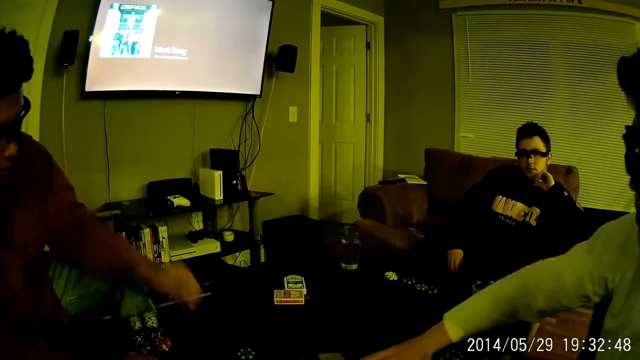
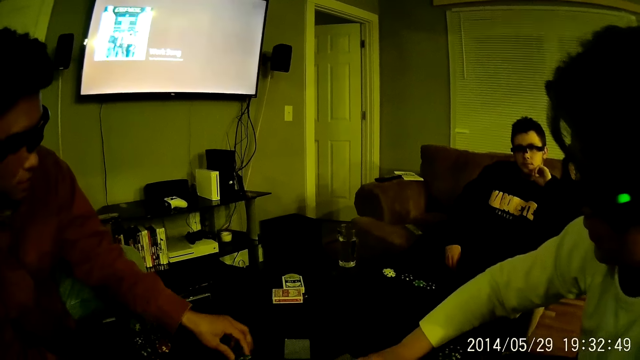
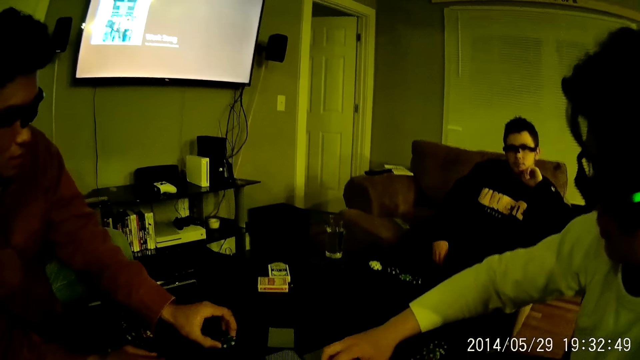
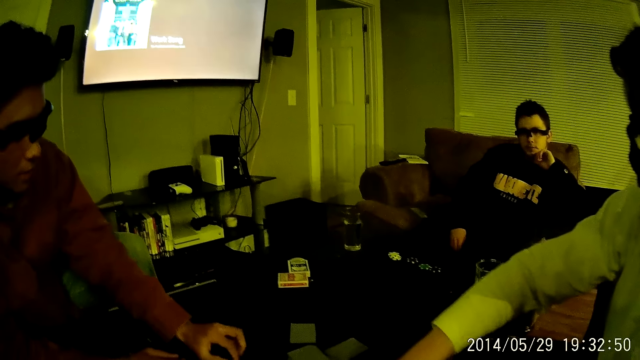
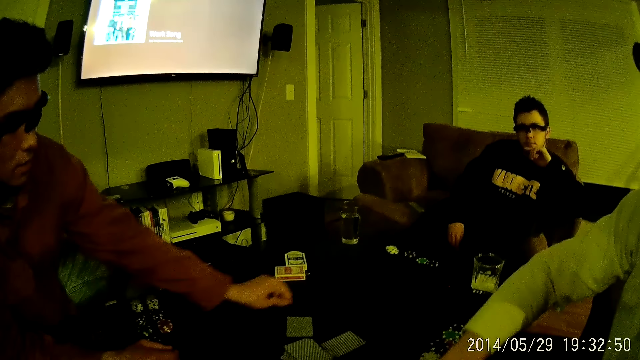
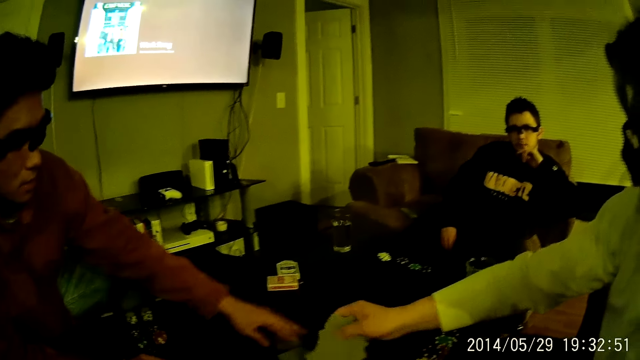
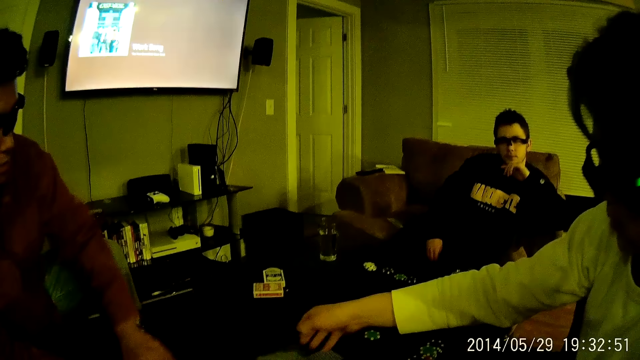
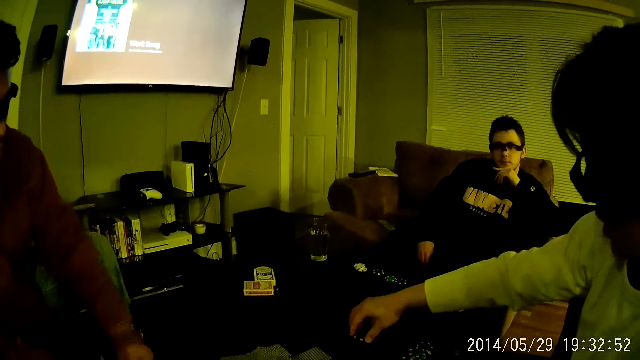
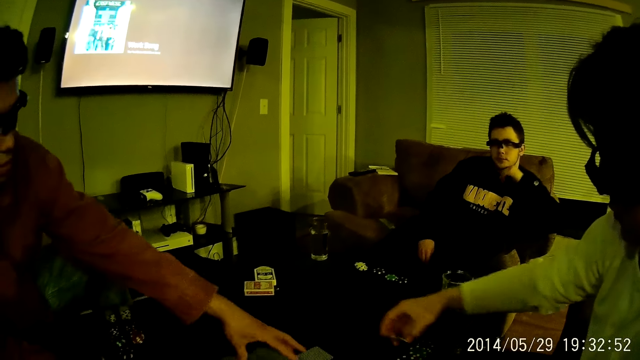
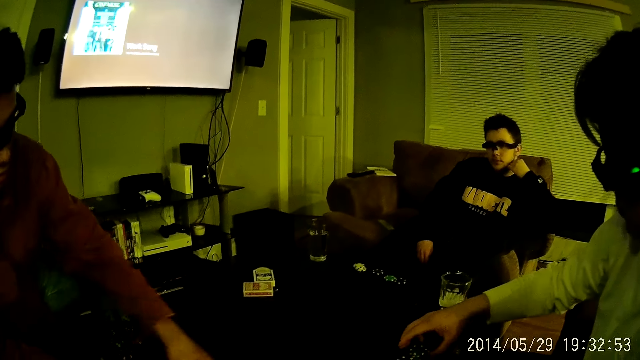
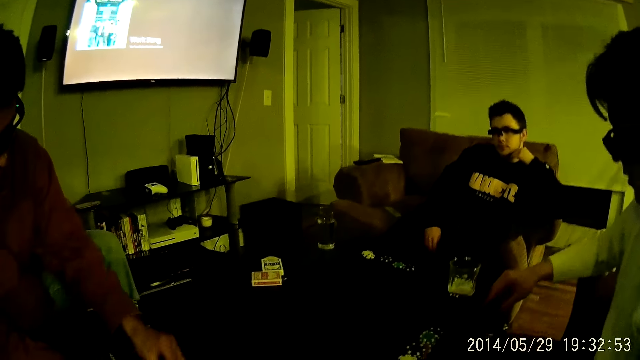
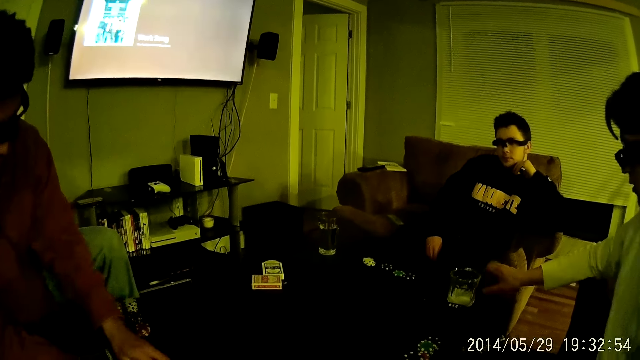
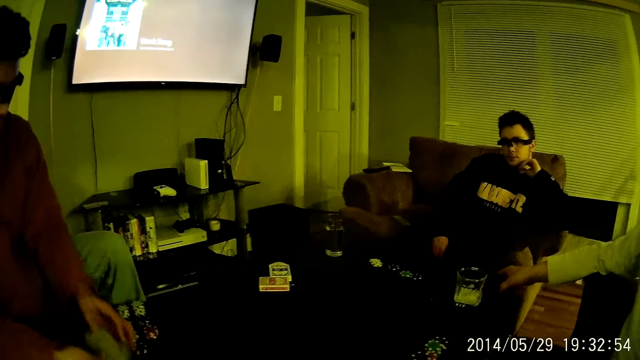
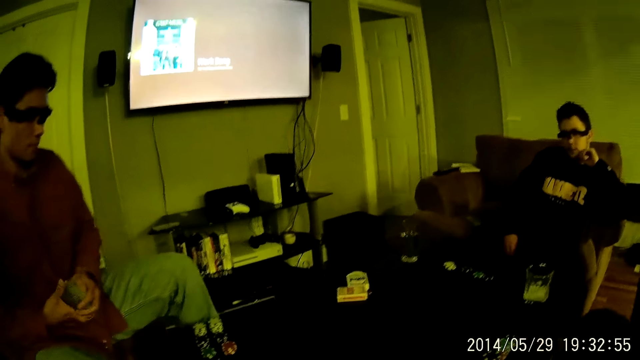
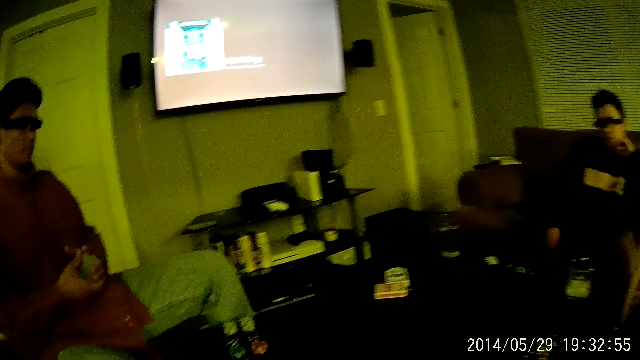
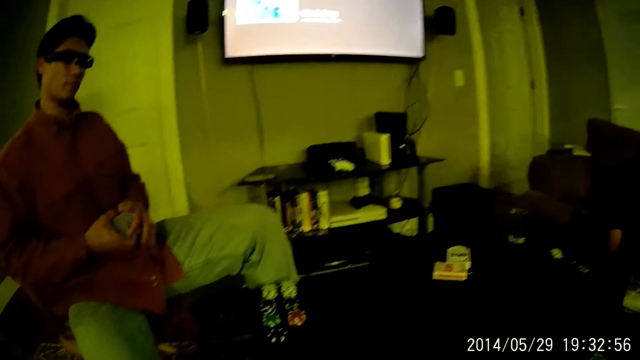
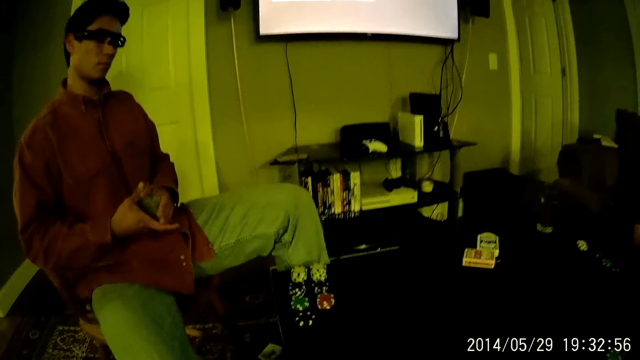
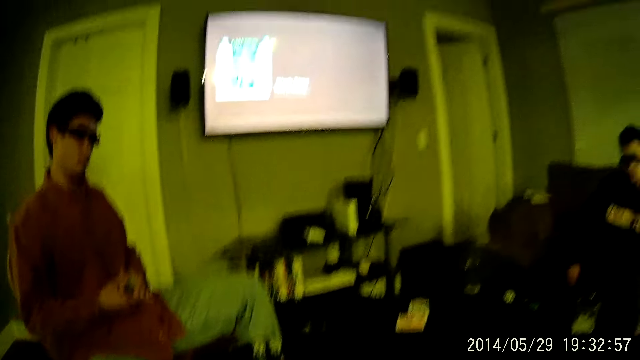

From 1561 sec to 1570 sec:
A man moves a poker chip on the table with his right hand. Another man moves a face down playing card on the table with his left hand, drops the playing cards in his right hand face down on some face down playing cards on the table, and picks up the poker chip from the table with his right hand. The camera wearer looks at a person. The first man gathers some face down playing cards on the table with both hands. The other man drops the poker chip in his right hand on the stack of poker chips on the table. The first man takes the deck of playing cards from the table with both hands.

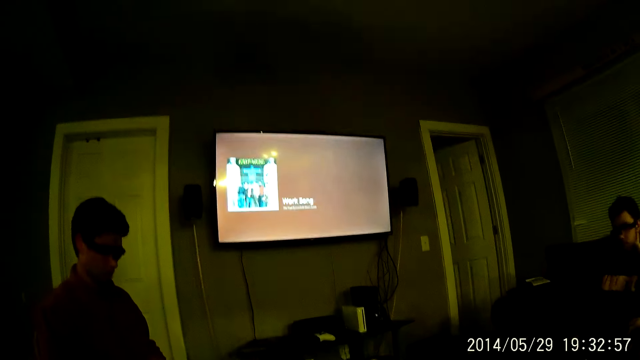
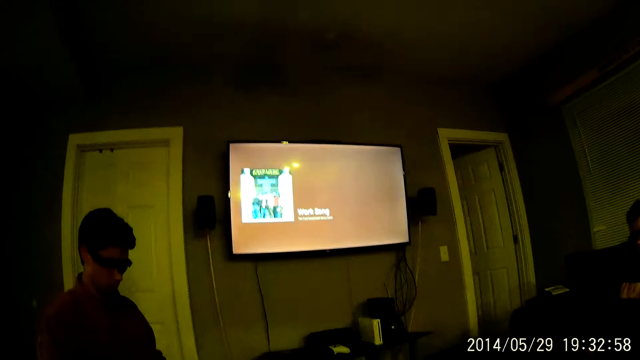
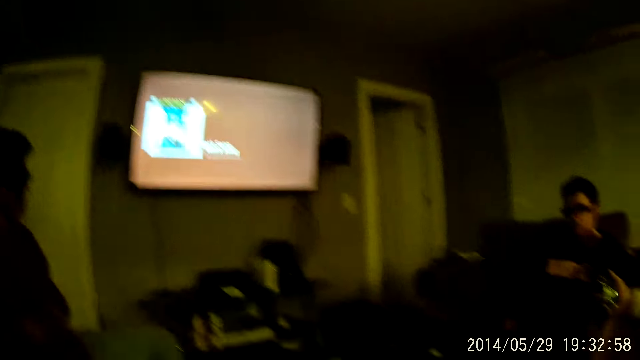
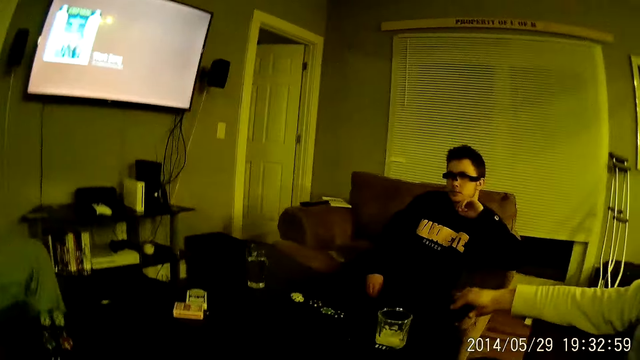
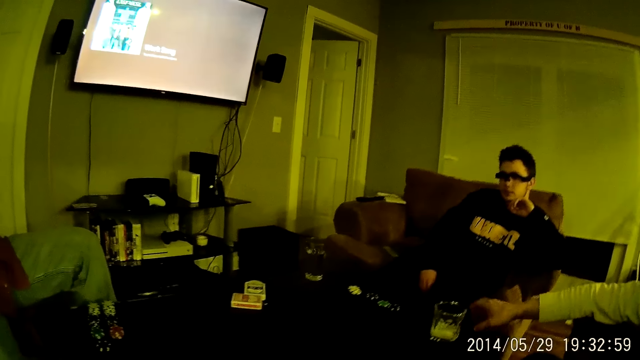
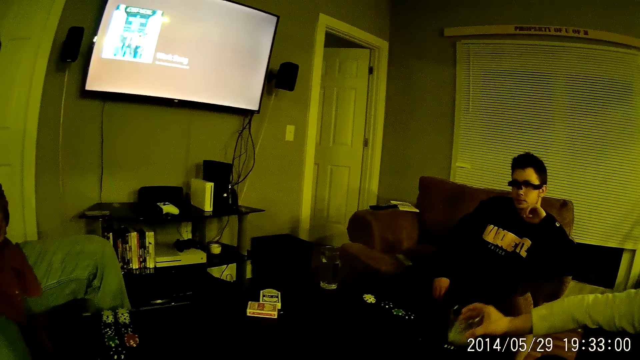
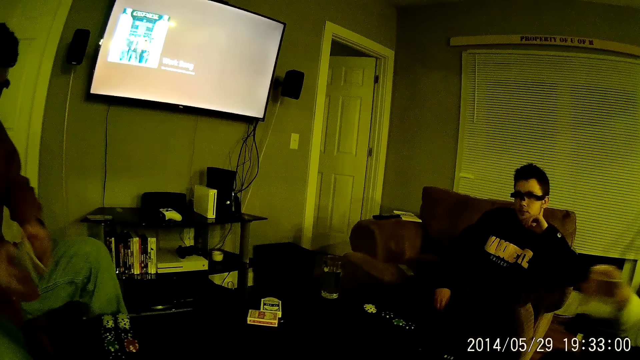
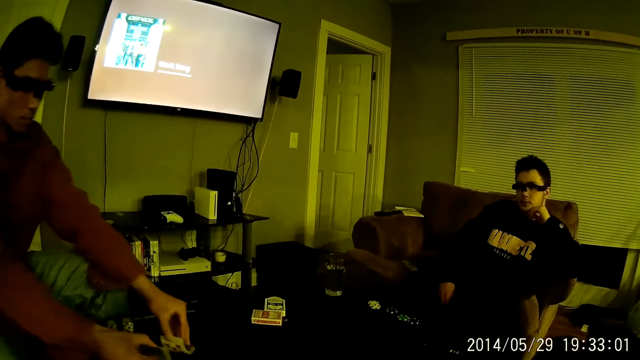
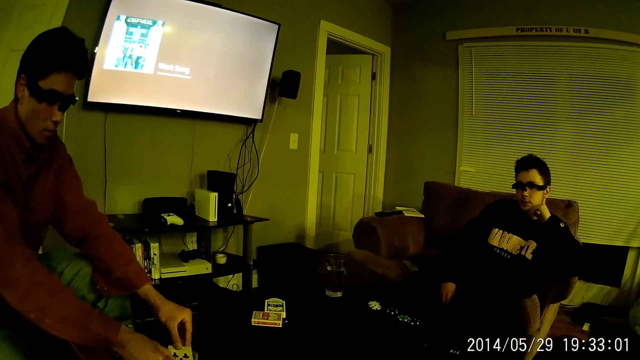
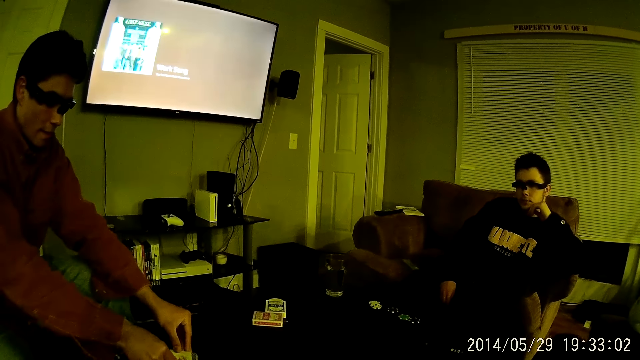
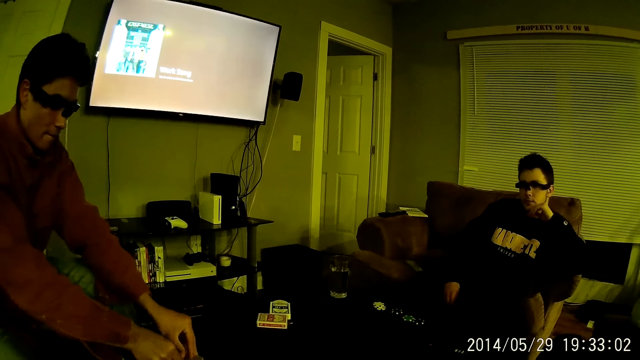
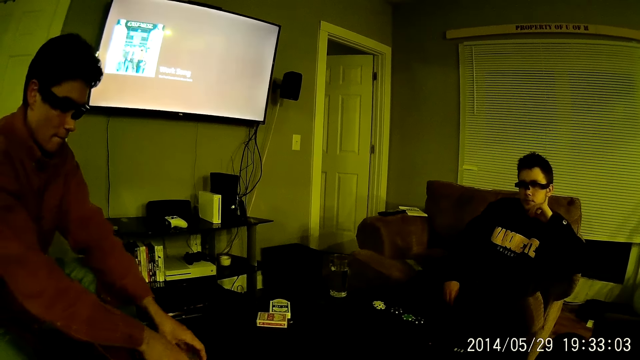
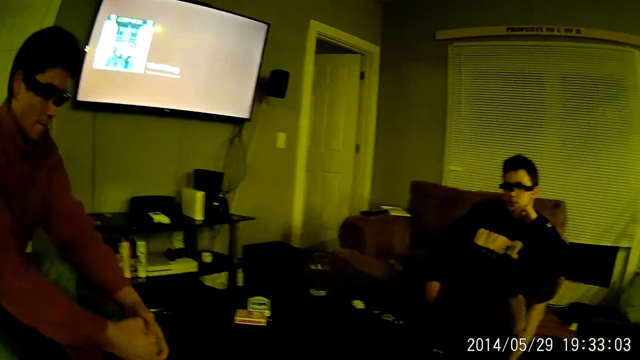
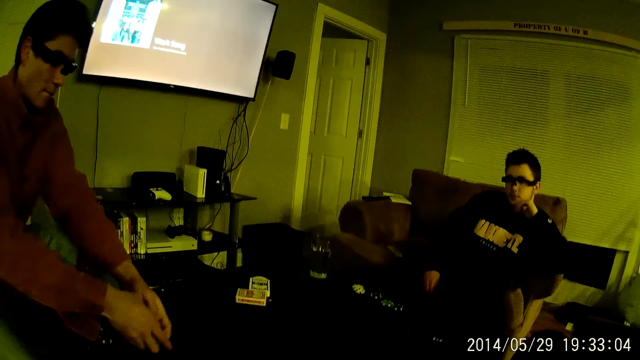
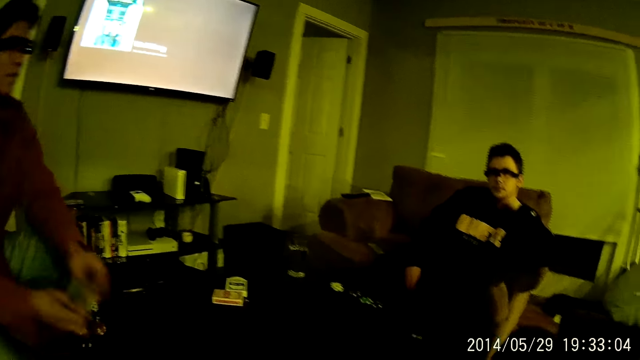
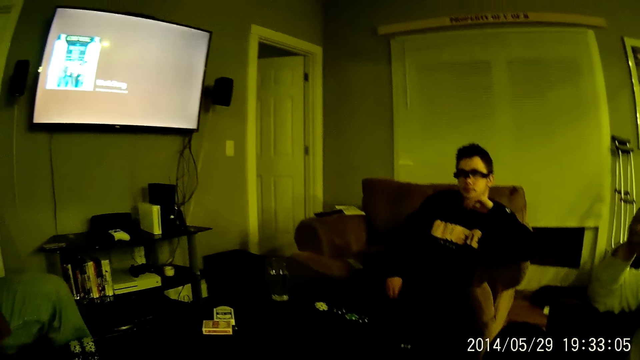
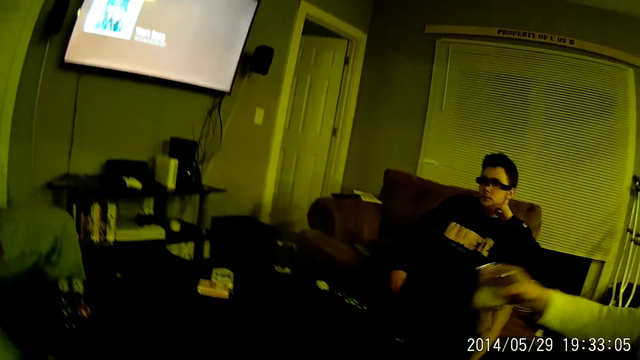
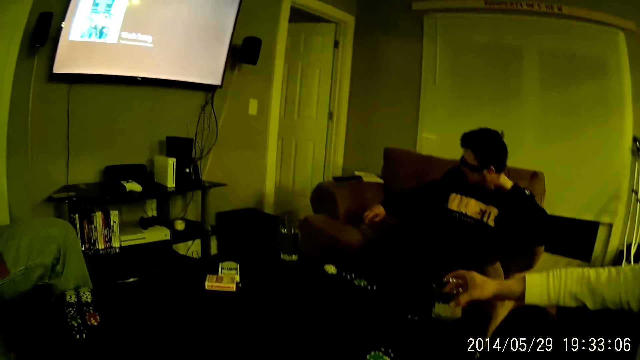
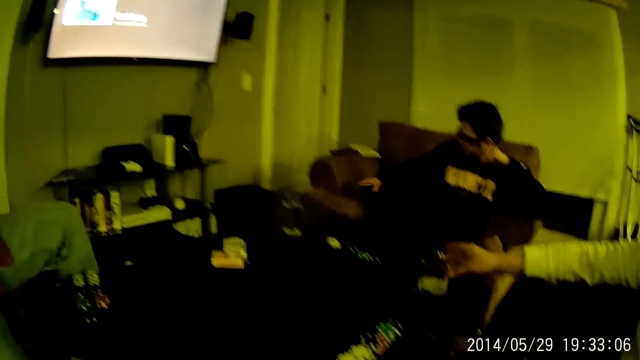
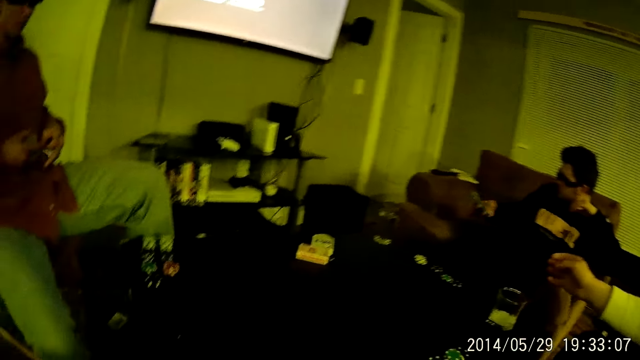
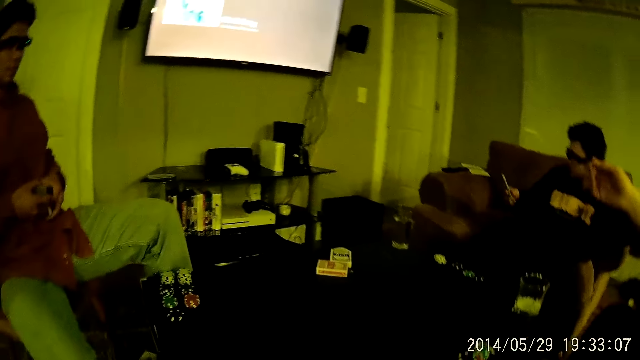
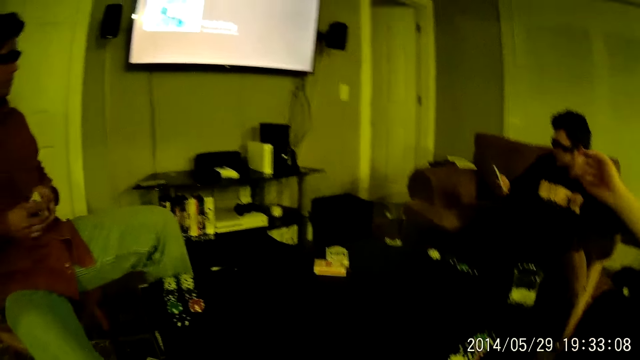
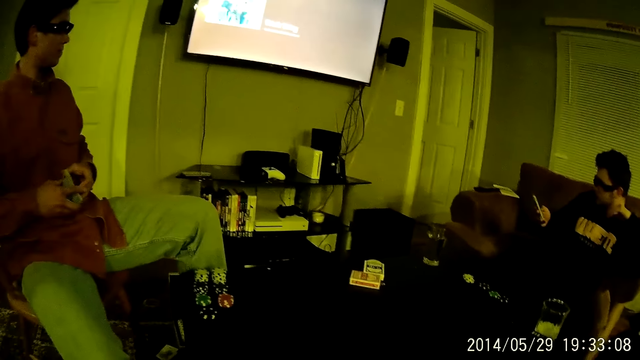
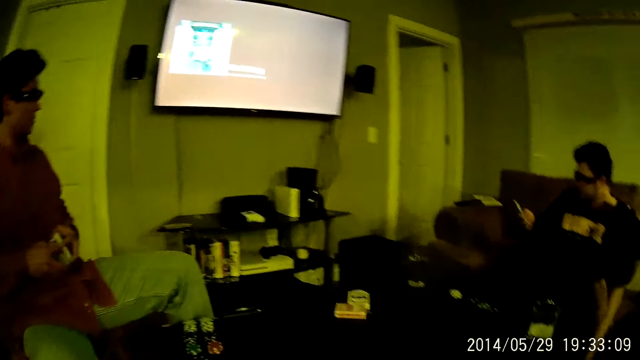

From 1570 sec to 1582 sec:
A man drops a phone in his right hand on the table. The camera wearer looks around the room. The man takes a glass cup of yogurt from the table with his right hand. Another man shuffles the deck of playing cards in his hands on the table with both hands and taps the table with the deck of playing cards in his hands. The first man drops the glass cup of yogurt in his right hand on the table. A third man takes a phone from the chair in the living room with his right hand. The second man fiddles with the deck of playing cards in his hands with both hands.
